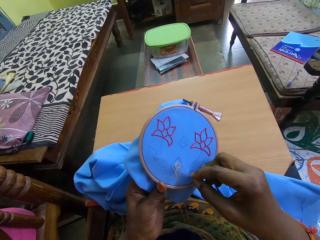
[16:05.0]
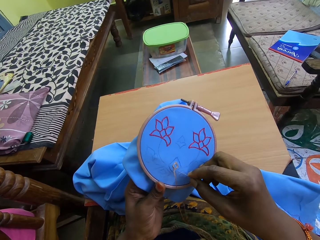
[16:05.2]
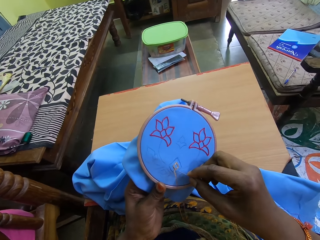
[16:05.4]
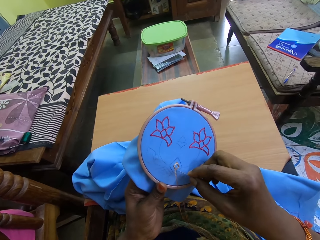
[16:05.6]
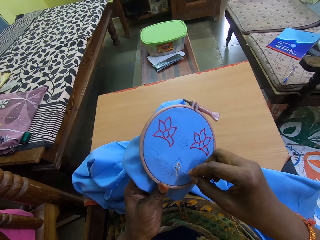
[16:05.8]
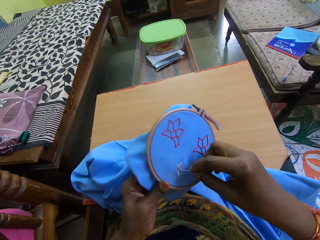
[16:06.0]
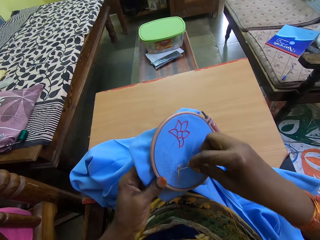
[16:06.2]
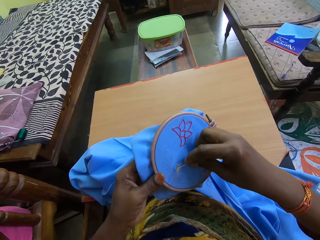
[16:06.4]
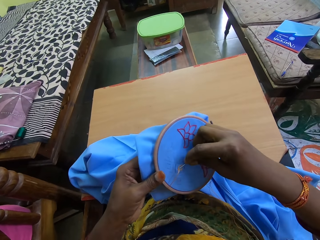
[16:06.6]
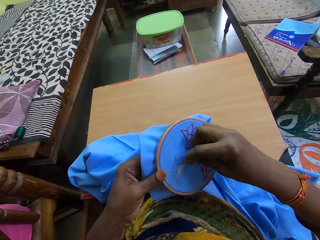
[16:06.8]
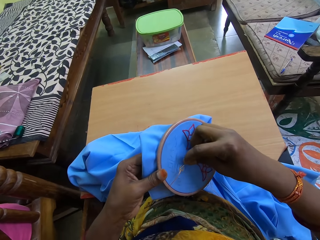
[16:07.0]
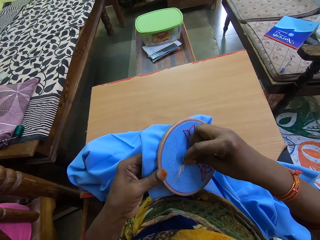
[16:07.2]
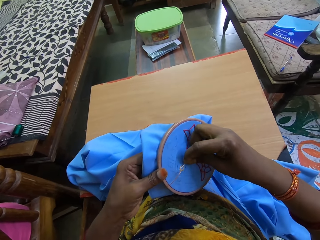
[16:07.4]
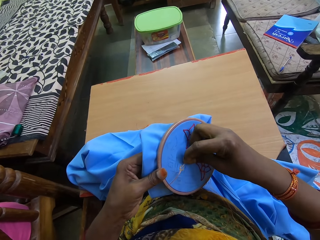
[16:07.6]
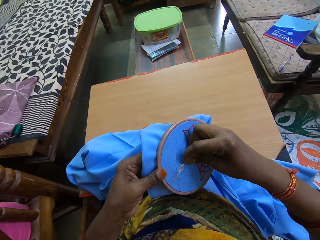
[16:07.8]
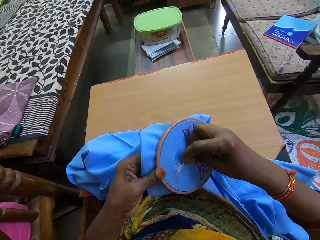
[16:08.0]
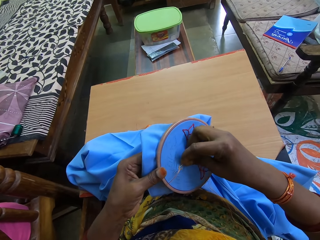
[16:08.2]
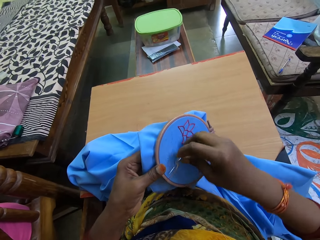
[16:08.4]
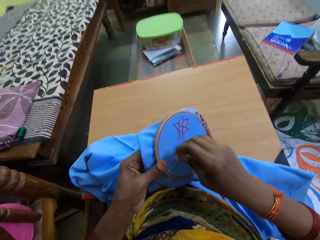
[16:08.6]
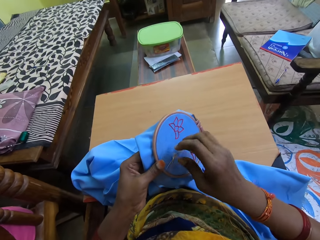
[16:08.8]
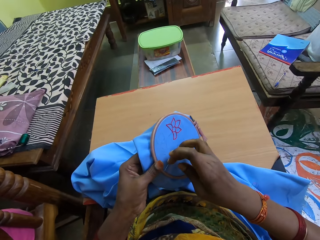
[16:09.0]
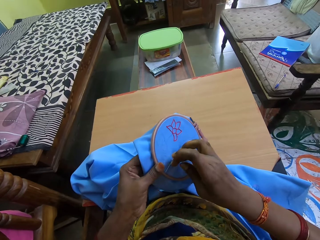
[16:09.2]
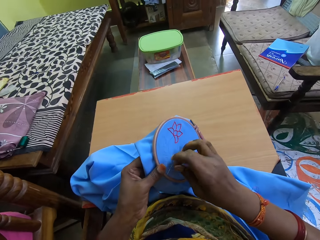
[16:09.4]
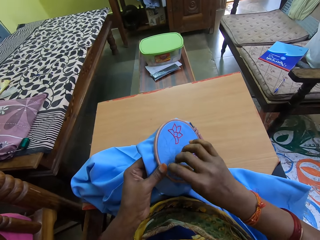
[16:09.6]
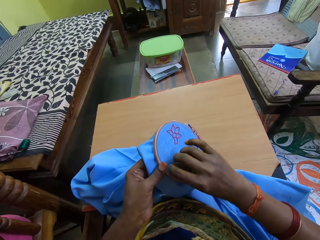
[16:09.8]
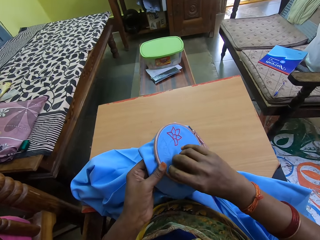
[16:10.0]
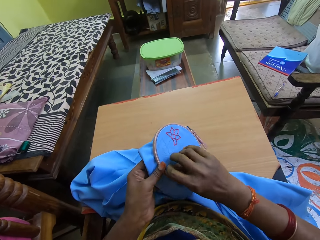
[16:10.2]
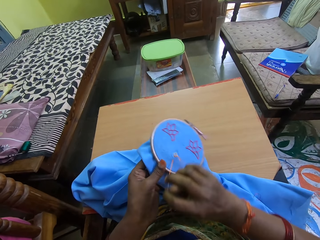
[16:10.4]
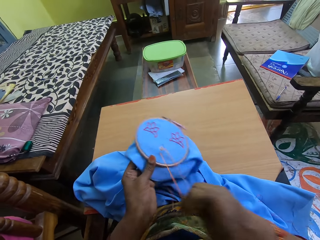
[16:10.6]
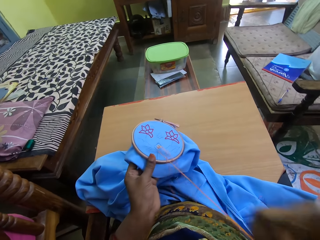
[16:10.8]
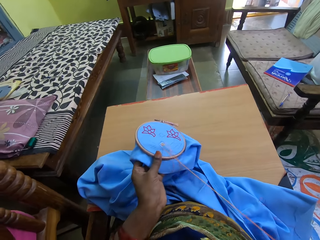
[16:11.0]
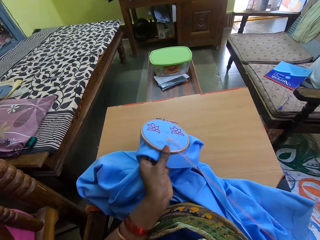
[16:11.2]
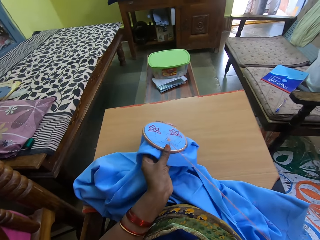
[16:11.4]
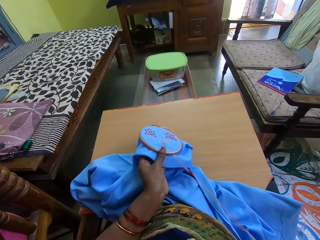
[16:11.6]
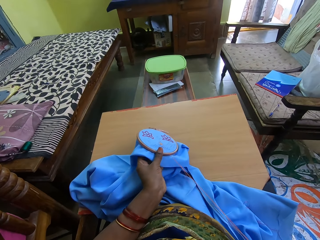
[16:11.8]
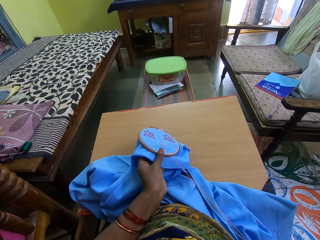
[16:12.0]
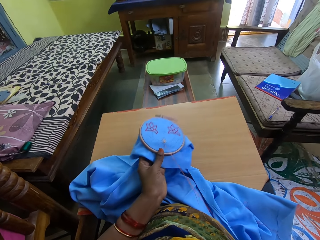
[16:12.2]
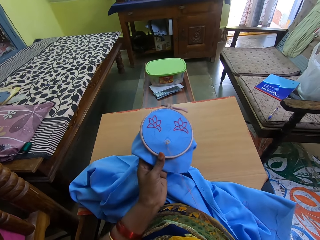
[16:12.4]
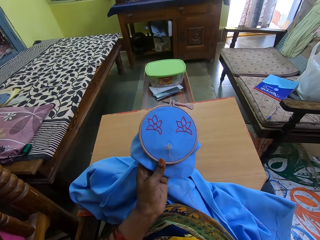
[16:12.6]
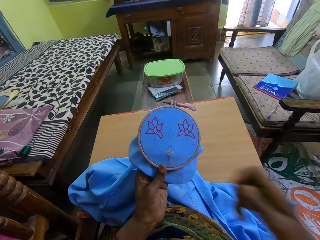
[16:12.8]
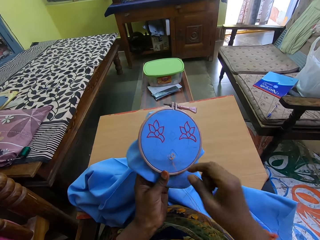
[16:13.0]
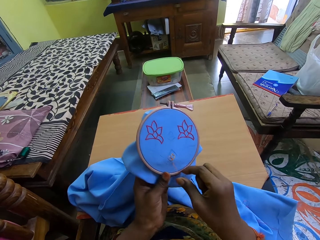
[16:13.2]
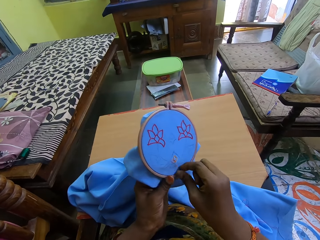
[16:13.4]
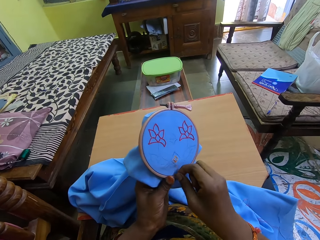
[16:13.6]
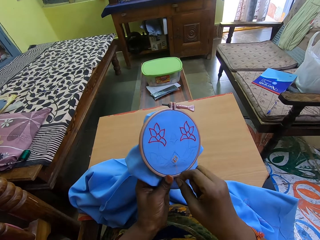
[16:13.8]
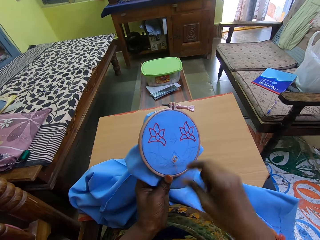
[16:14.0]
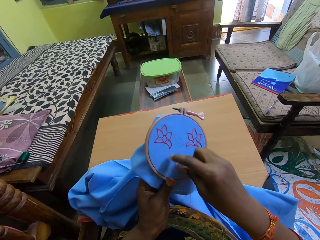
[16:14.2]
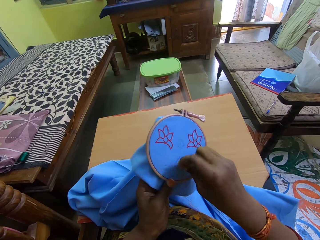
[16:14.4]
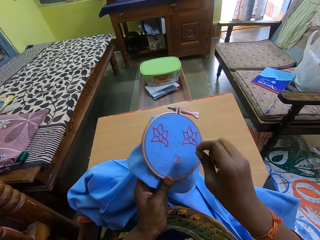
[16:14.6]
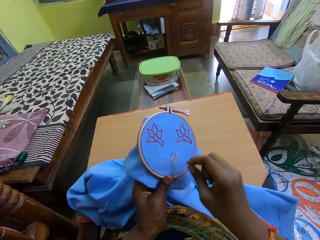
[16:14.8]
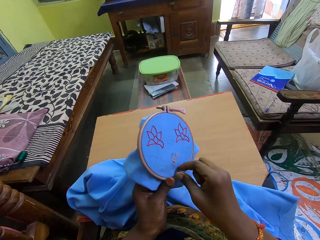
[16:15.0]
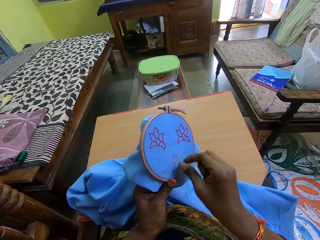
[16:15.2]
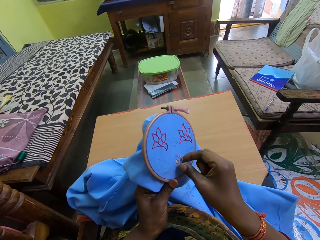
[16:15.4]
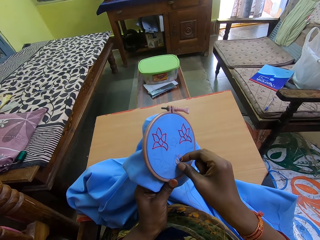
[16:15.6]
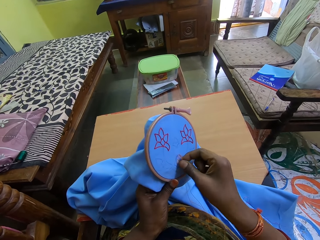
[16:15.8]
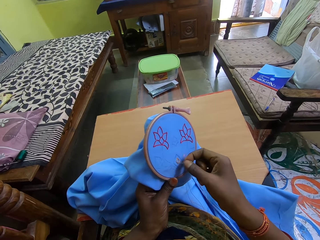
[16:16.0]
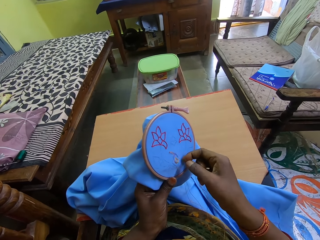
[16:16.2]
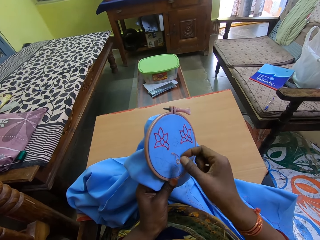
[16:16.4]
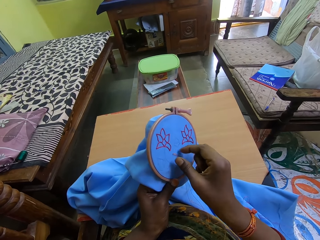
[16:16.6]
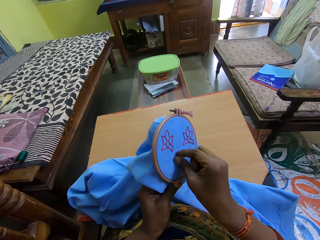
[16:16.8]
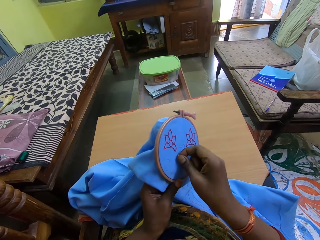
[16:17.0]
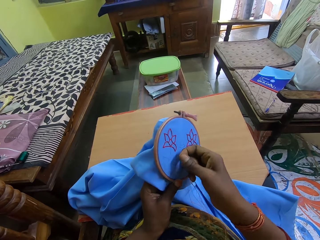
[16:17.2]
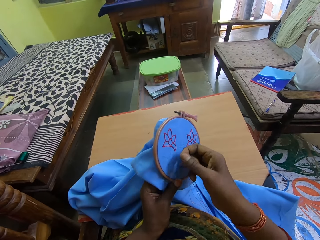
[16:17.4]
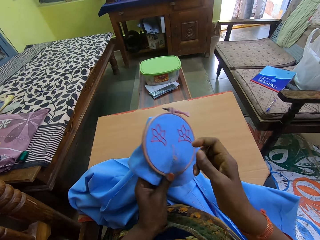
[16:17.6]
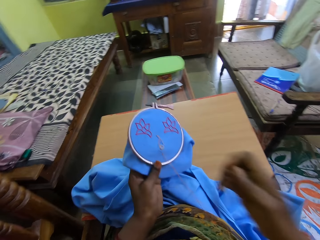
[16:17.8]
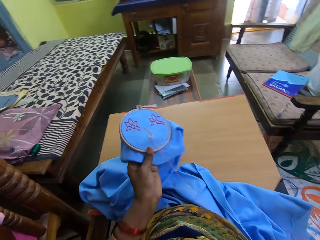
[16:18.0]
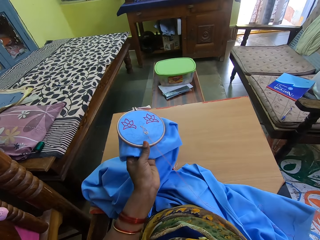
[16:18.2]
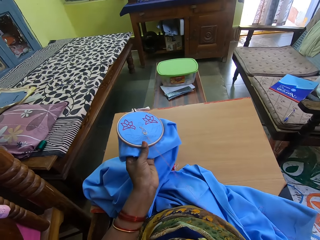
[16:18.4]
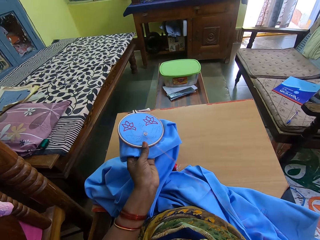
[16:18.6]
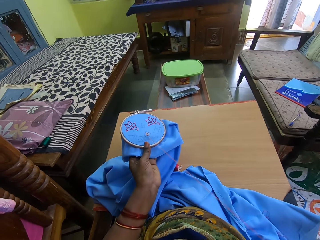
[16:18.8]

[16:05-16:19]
The camera wearer stitches the blue cloth in the embroidery hoop in her left hand with the needle and thread in her right hand. She adjusts the thread on the blue cloth in the embroidery hoop in her left hand with her right hand.

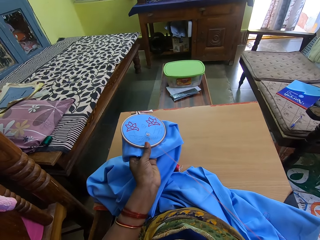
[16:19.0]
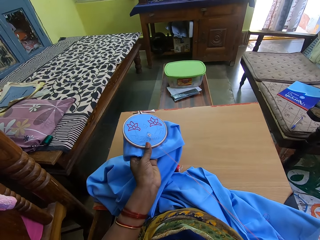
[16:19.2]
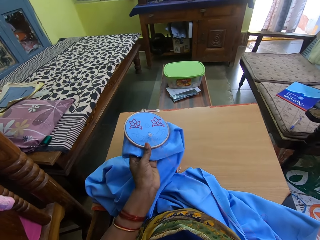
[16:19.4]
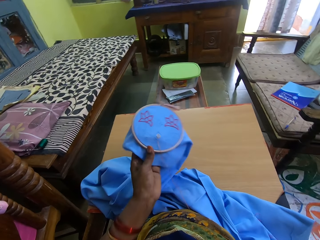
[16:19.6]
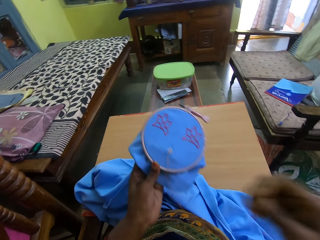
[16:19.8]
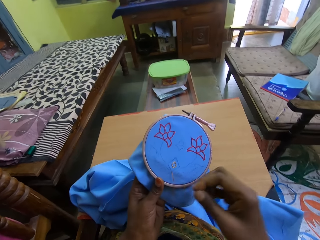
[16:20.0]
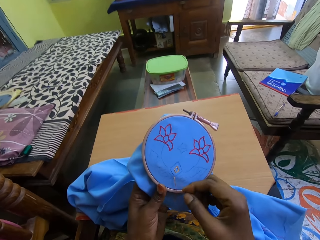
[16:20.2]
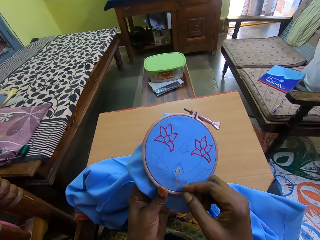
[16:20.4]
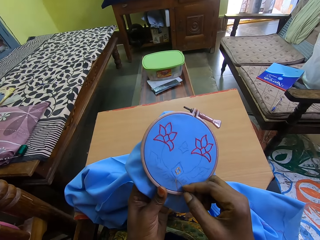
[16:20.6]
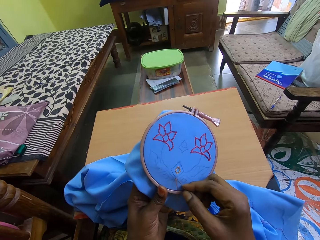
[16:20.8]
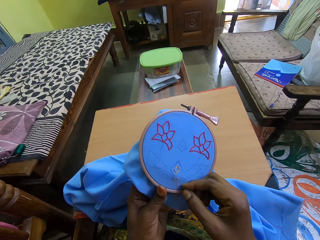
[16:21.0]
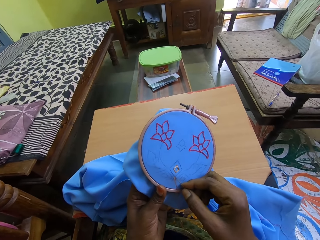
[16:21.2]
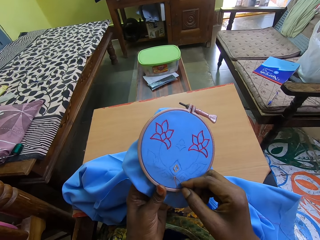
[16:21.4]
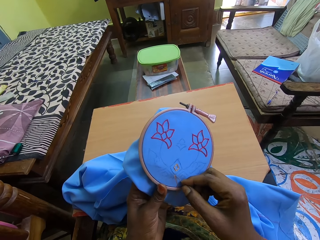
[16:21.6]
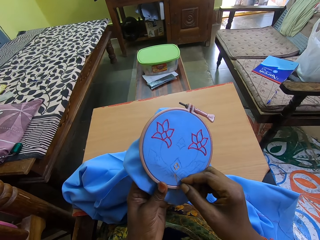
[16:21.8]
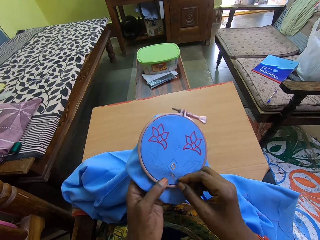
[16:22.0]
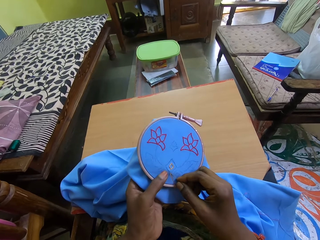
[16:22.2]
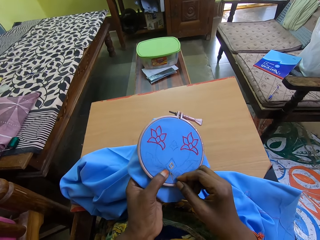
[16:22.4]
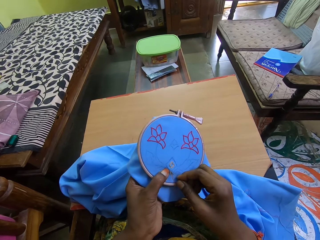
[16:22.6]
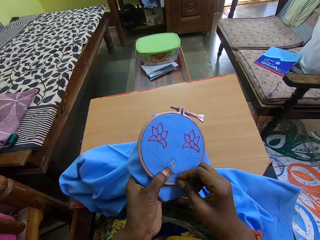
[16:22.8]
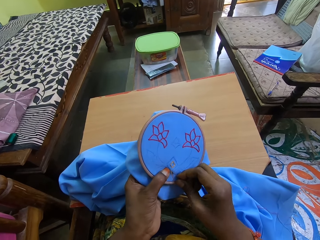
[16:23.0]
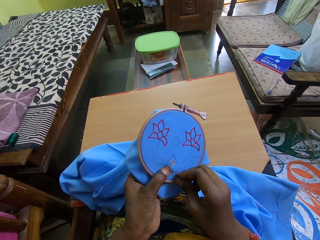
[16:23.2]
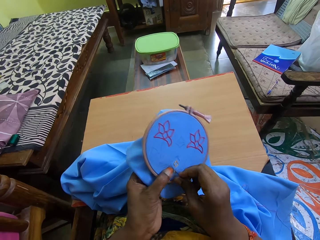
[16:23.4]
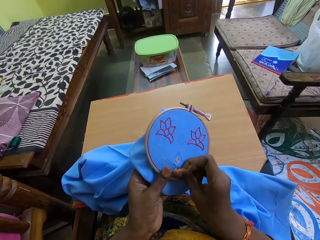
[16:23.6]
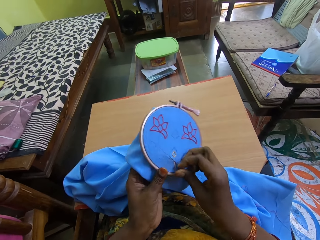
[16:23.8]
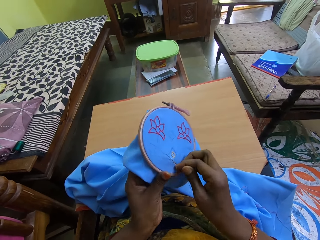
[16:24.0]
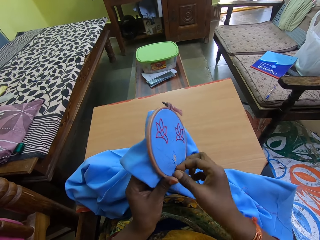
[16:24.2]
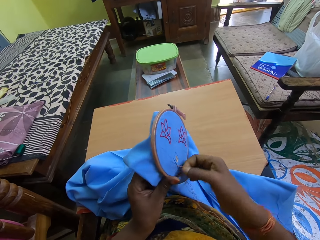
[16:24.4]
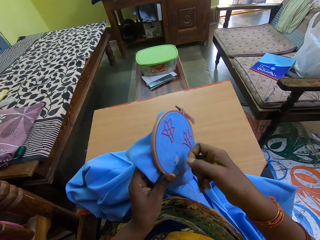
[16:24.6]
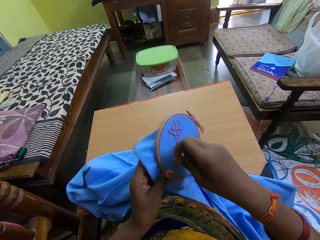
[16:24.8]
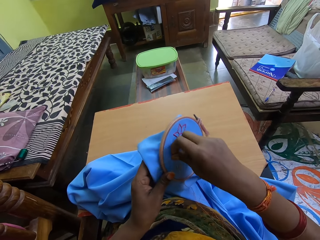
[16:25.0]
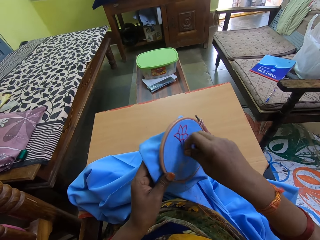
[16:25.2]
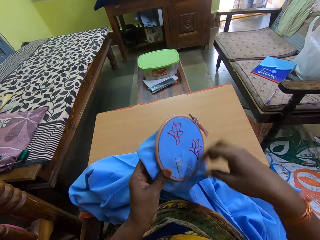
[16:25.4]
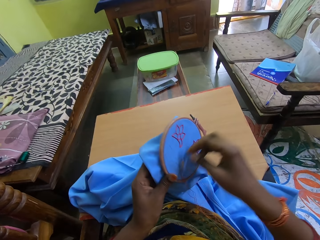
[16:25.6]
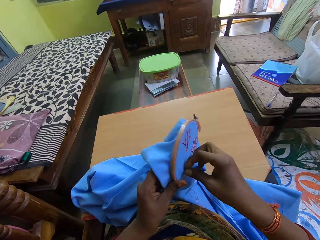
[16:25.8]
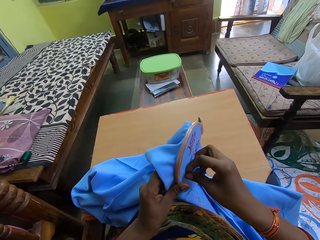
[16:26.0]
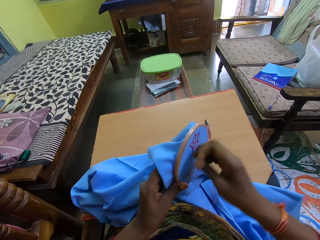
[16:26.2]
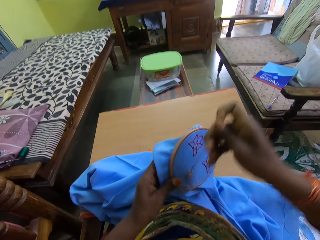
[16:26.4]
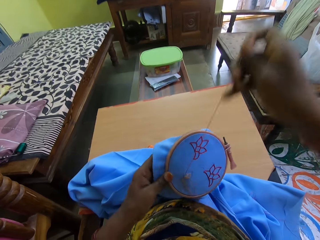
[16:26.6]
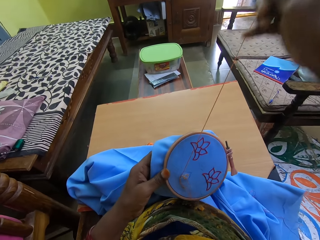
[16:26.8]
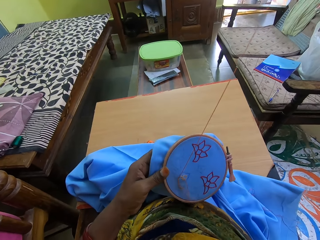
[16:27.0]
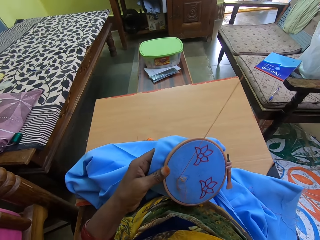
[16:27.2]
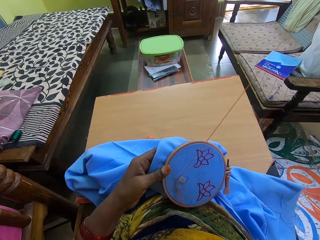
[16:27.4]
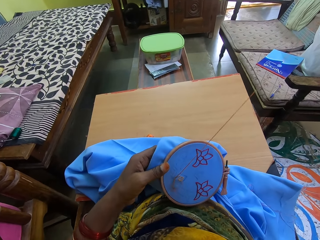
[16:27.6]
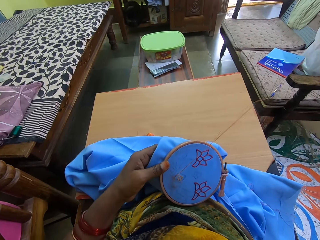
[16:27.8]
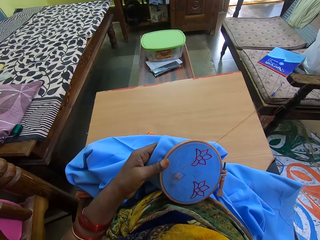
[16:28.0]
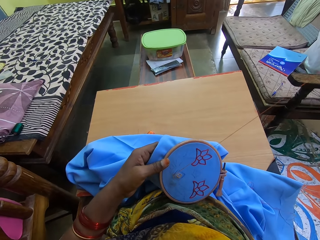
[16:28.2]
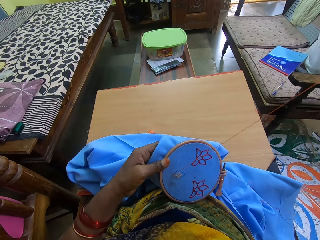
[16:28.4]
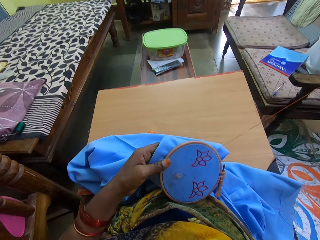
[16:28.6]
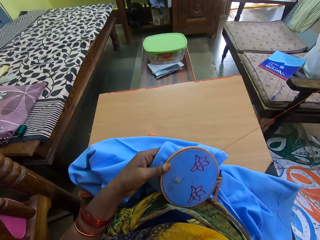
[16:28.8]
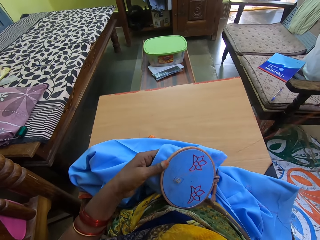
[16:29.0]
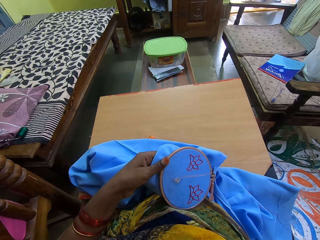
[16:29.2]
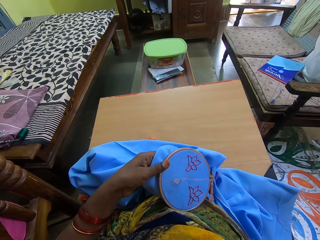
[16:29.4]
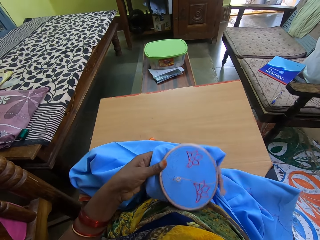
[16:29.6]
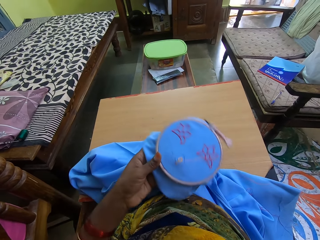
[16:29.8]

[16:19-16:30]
The camera wearer stitches the blue cloth in the embroidery hoop in her left hand with the needle and thread in her right hand. She moves the thread around the needle. She pulls the sewing thread.
